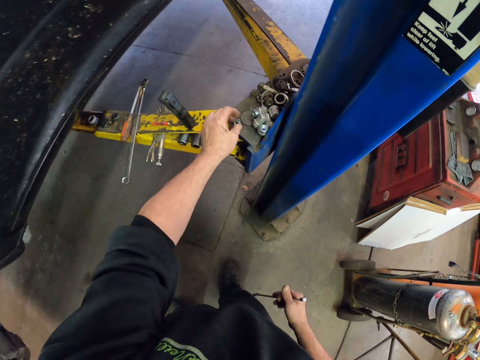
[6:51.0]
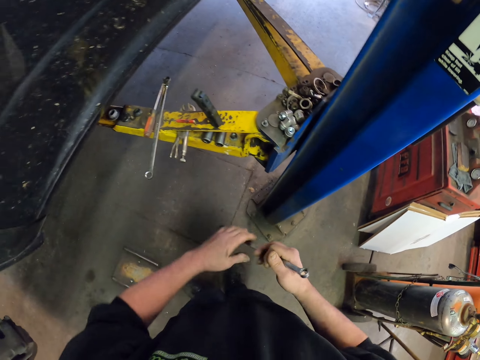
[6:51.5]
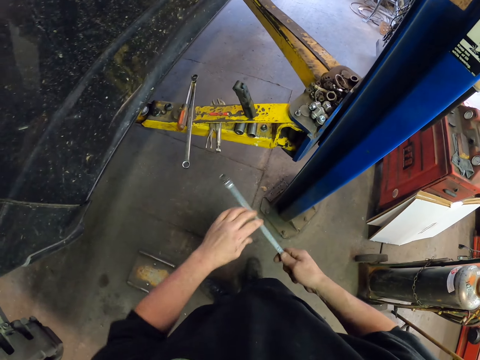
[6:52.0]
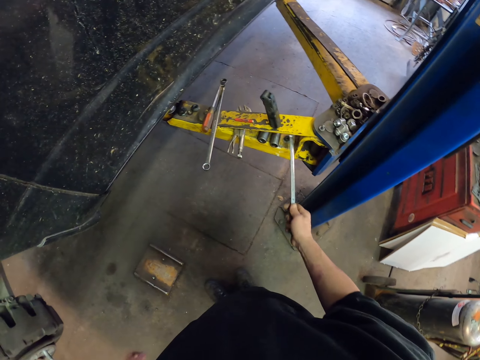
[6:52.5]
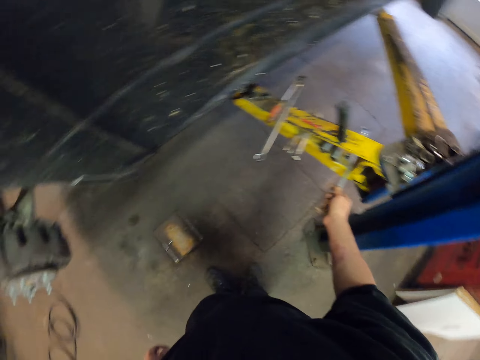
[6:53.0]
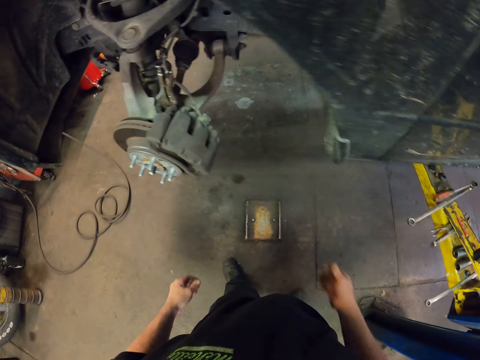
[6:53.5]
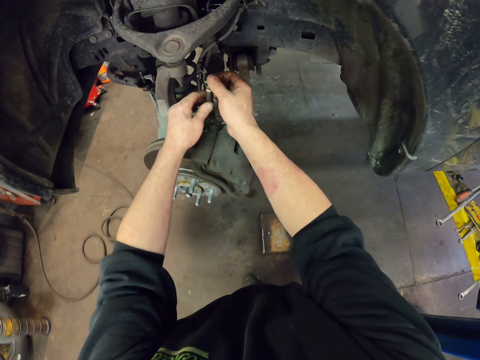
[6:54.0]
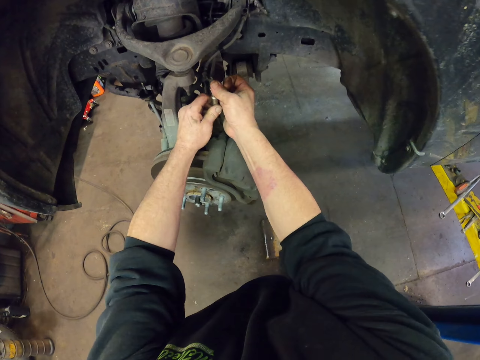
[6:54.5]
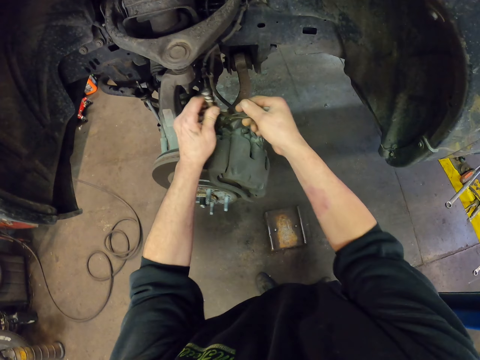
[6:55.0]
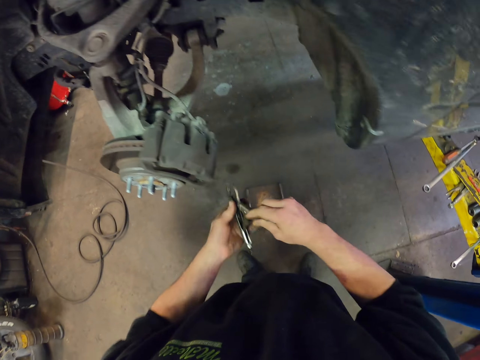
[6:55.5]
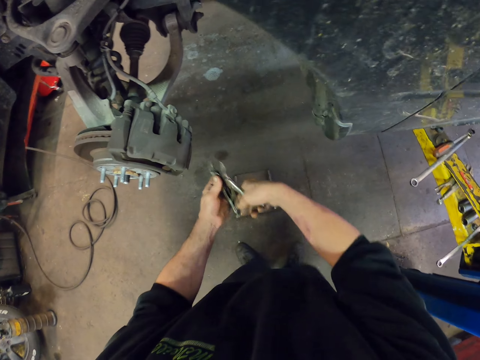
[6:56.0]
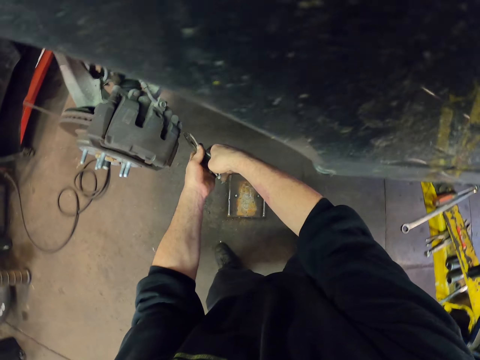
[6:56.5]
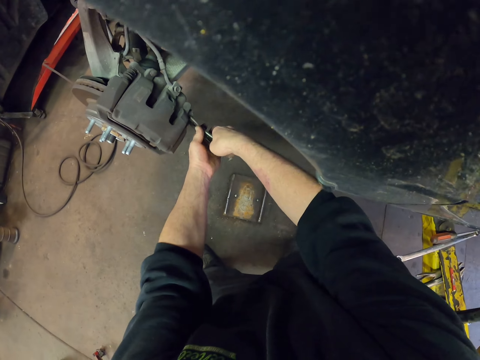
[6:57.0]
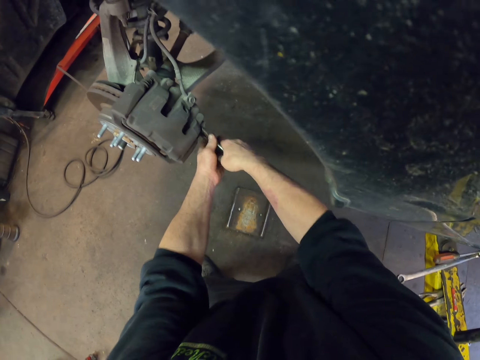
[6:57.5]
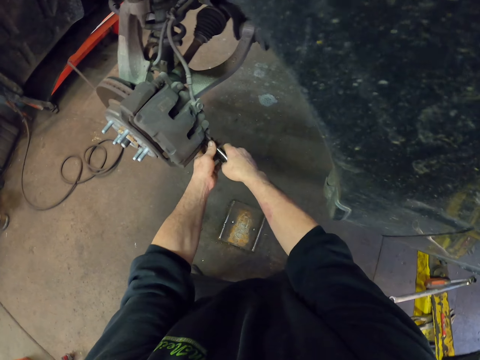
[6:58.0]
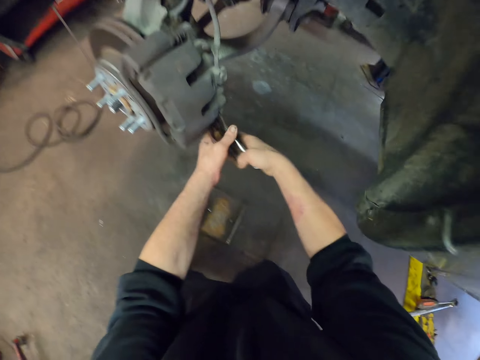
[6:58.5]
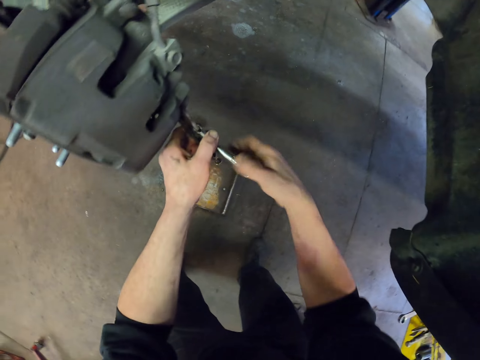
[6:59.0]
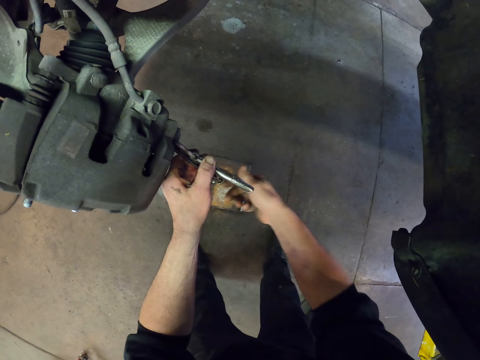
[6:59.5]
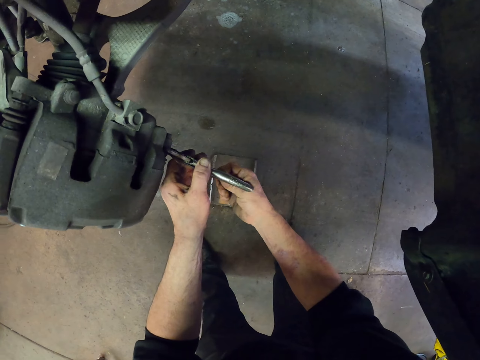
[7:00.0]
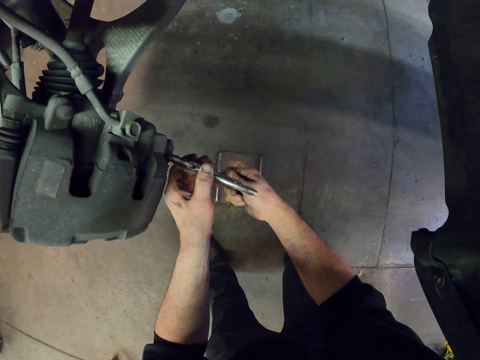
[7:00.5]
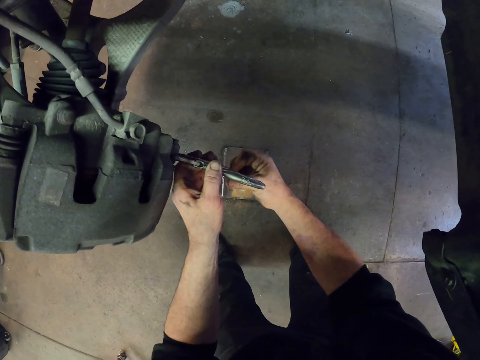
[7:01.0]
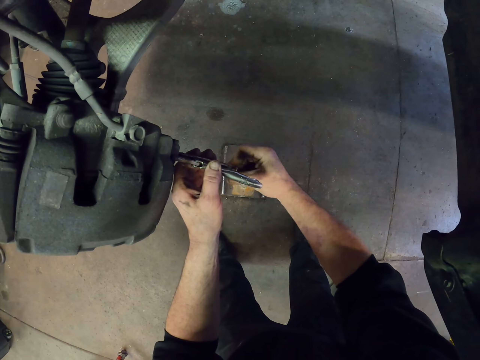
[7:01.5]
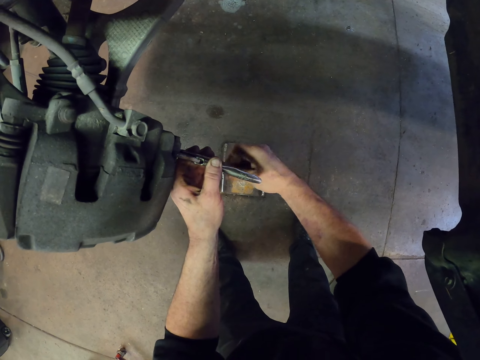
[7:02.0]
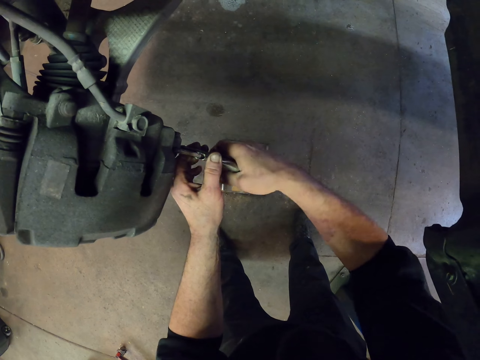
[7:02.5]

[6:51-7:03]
The camera wearer puts the nut on the crane. They put the wrench or spanner on the crane. They relocate the spanner. They remove the clip from the wheel holder. They fix the clip on the nut.

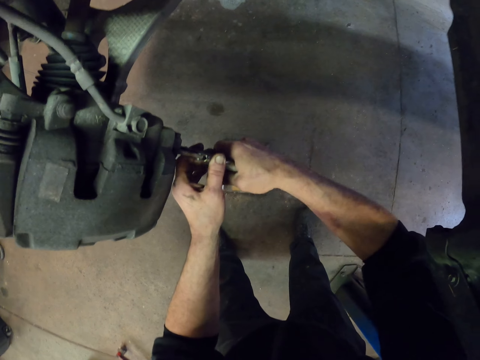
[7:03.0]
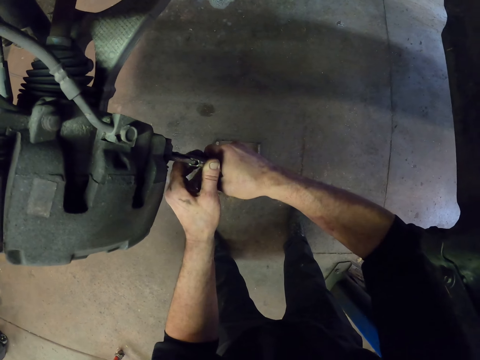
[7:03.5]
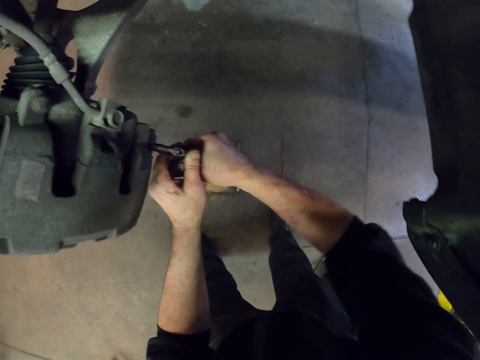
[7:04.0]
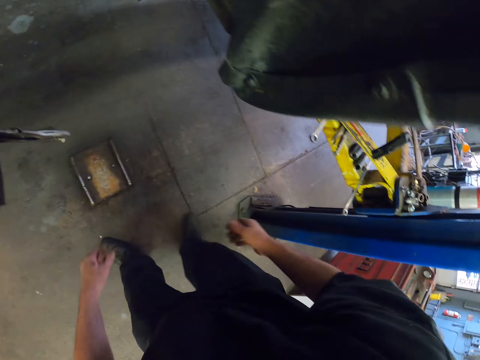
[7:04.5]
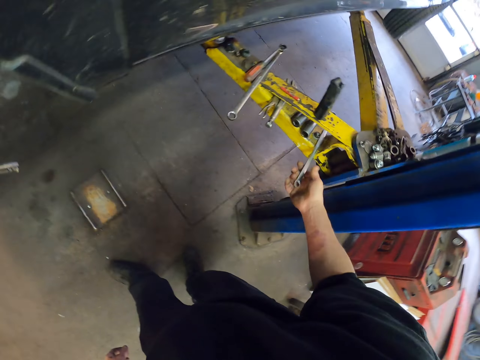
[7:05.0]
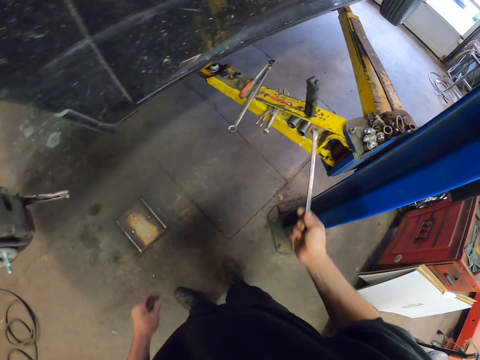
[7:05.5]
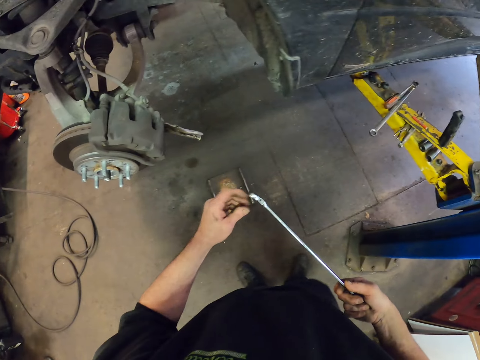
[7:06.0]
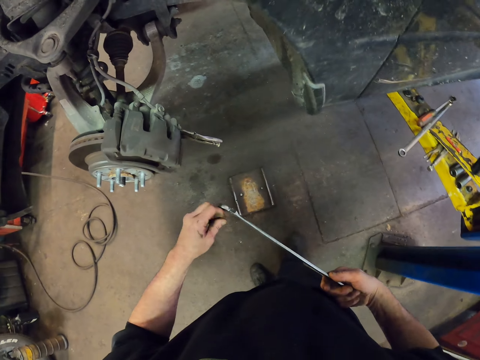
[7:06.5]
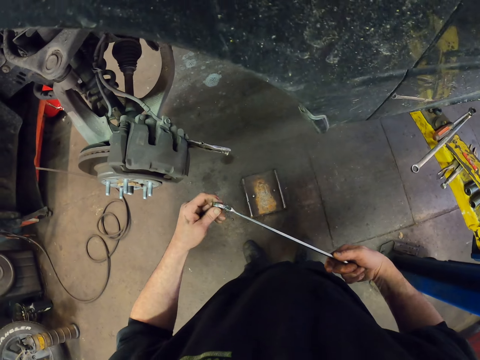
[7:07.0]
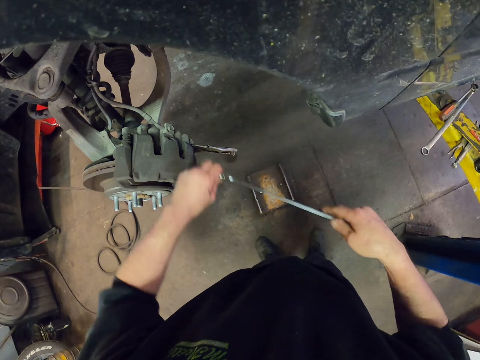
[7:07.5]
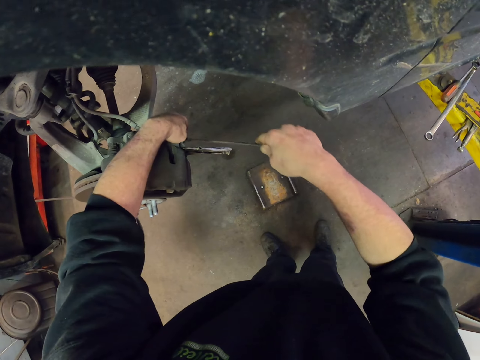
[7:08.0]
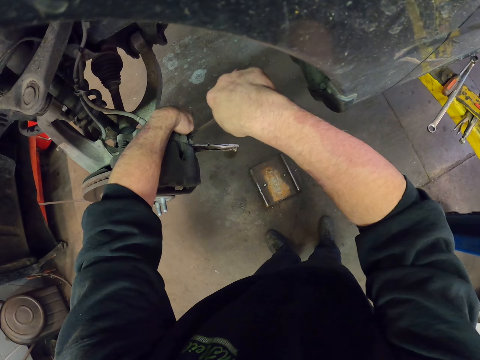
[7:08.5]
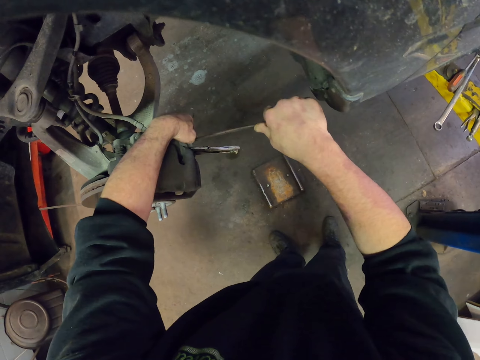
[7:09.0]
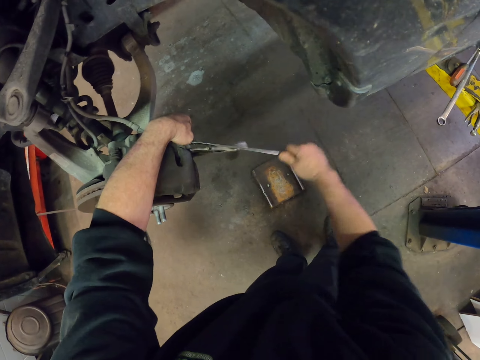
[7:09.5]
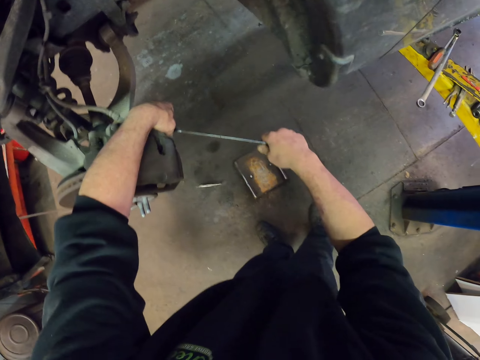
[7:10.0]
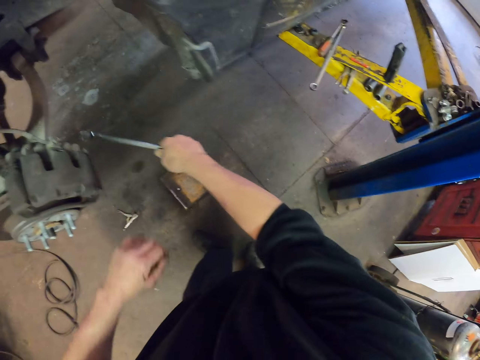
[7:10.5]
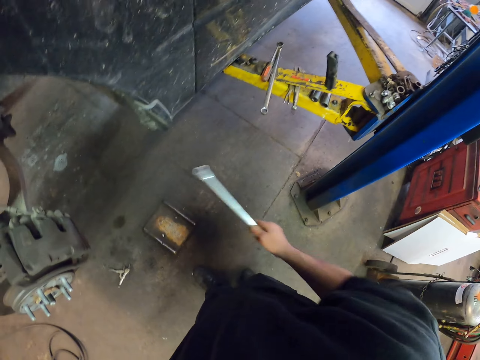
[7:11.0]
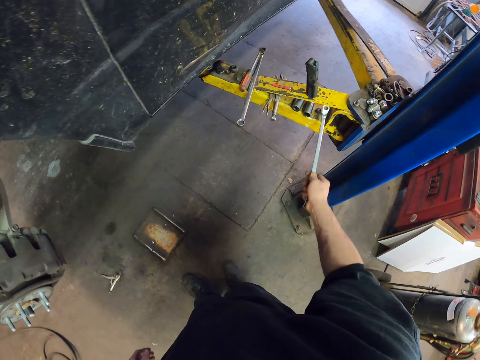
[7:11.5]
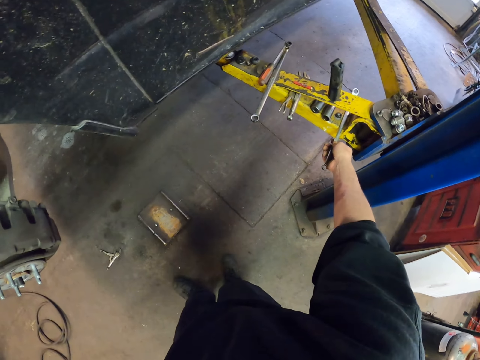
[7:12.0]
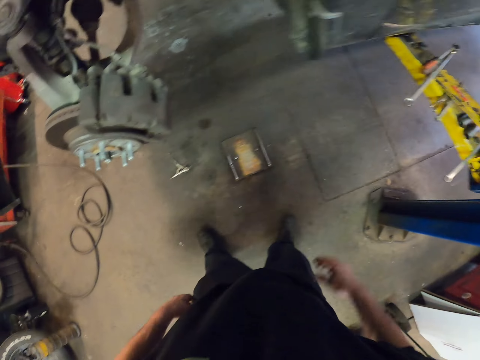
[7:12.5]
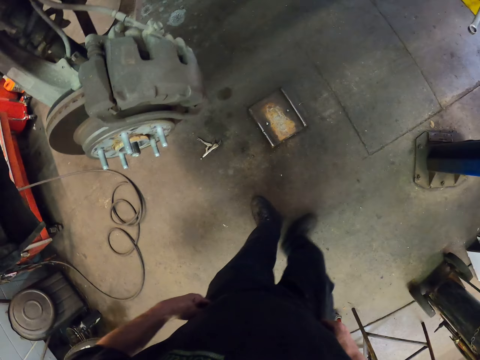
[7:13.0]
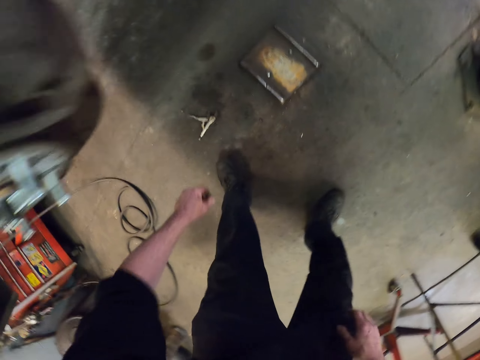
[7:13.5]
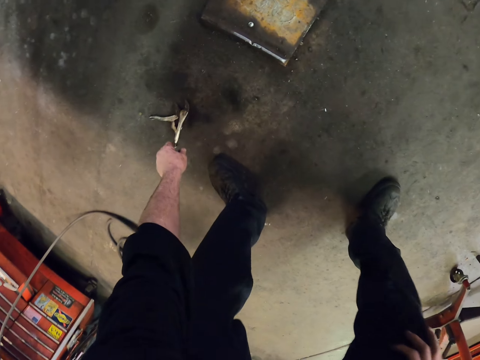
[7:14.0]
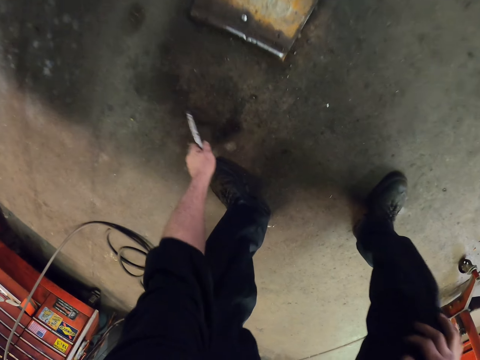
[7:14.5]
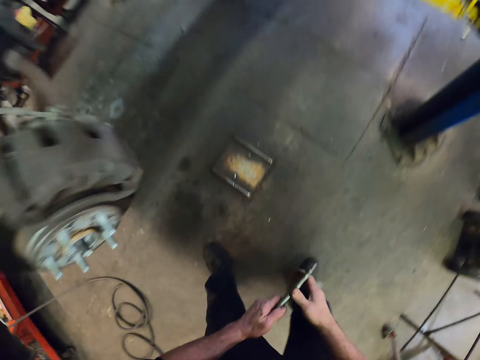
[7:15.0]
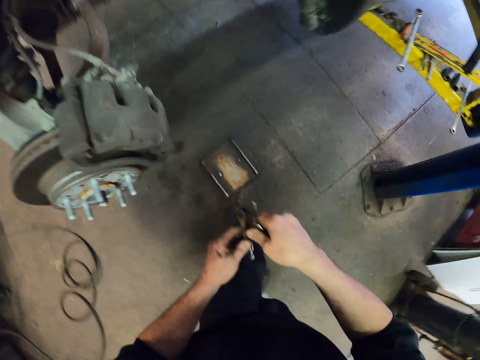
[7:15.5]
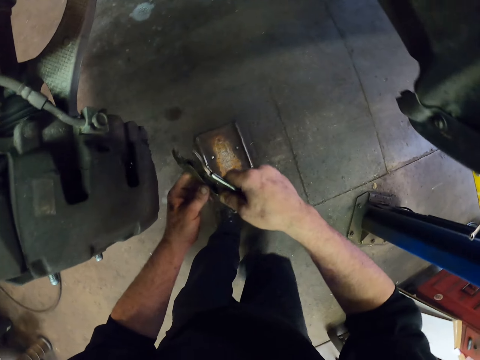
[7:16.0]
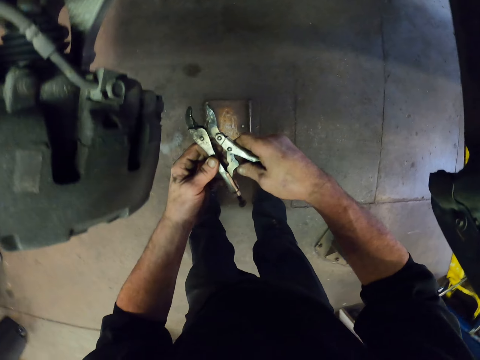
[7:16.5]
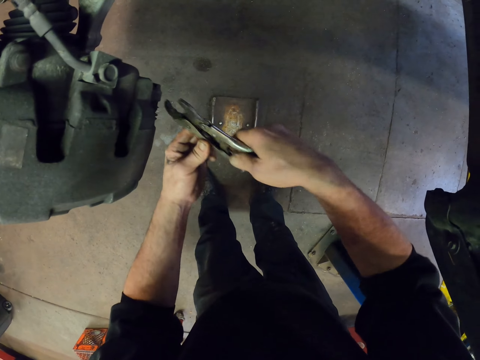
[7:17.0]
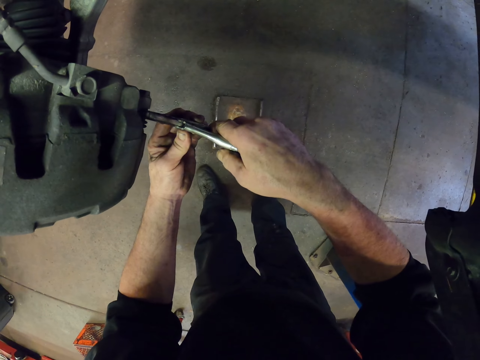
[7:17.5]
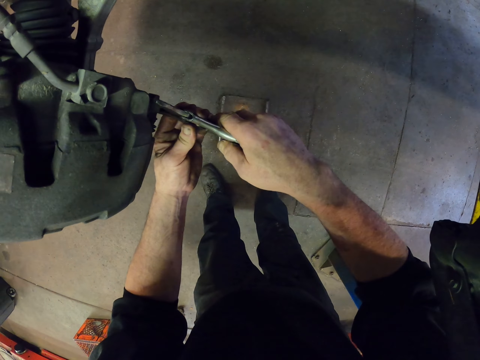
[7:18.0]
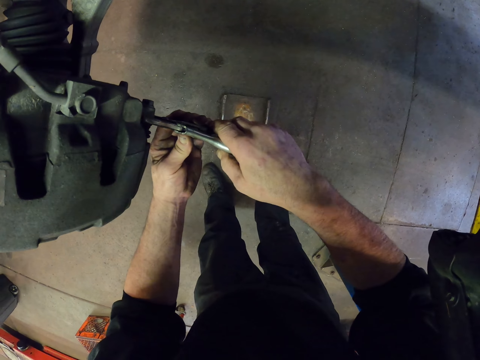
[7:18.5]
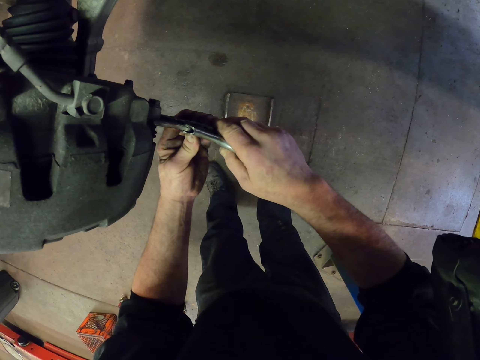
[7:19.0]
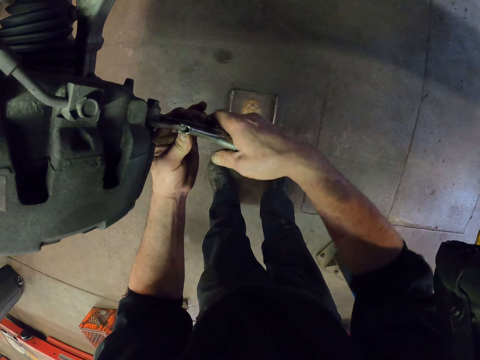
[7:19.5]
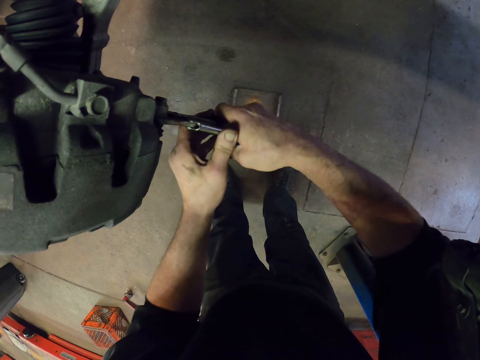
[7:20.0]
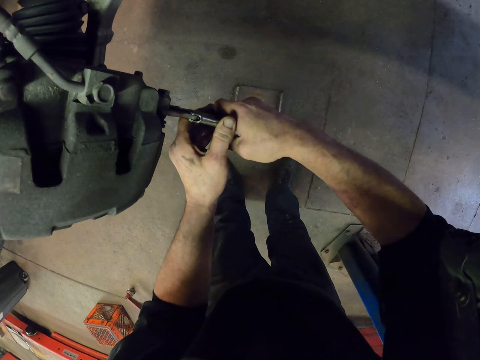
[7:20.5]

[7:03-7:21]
The camera wearer picks up the wrench or spanner from the crane. They open the nuts. They fix the wrench on the nut. They put the wrench on the crane. They pick up the spanner. They pick up the clip from the floor. They open the nuts. They fix the clip on the nut.
